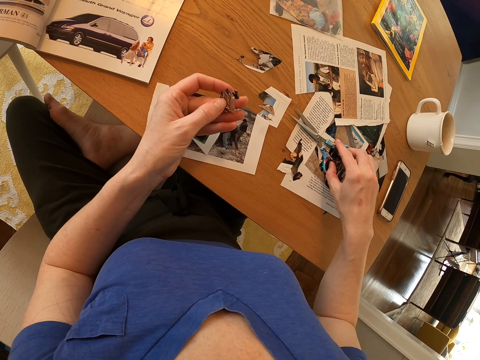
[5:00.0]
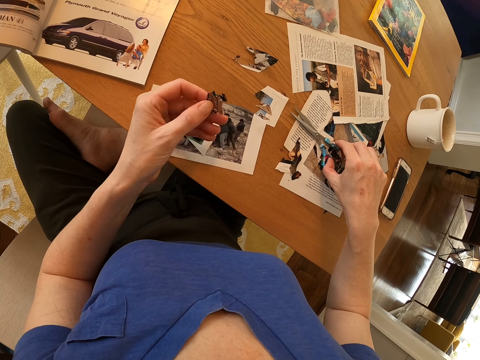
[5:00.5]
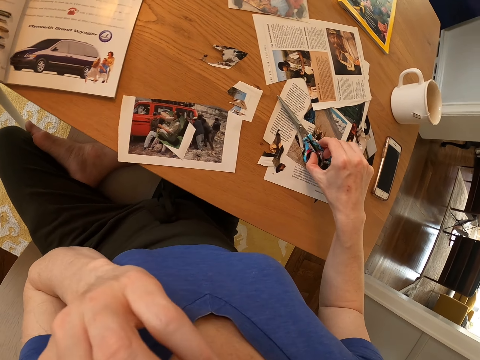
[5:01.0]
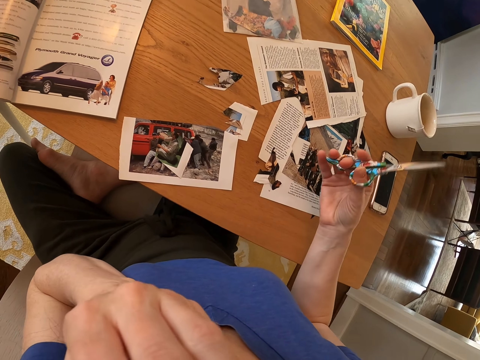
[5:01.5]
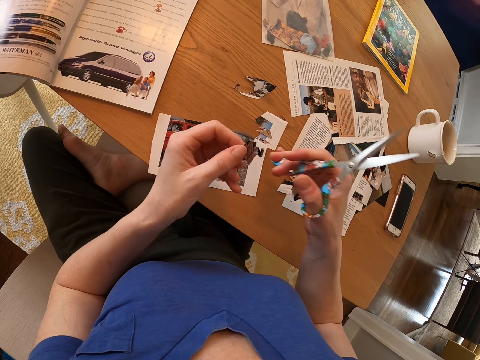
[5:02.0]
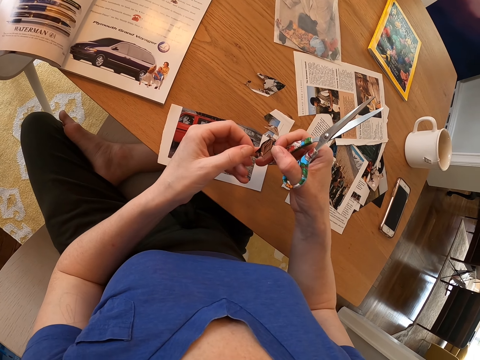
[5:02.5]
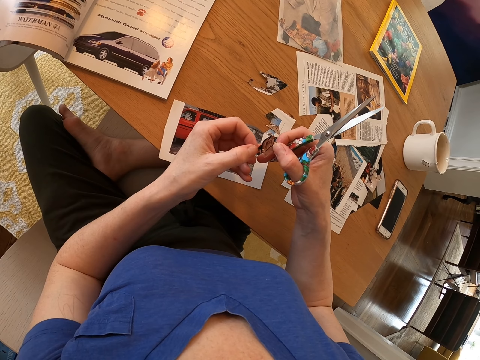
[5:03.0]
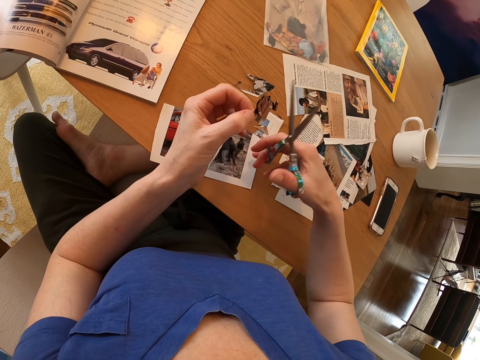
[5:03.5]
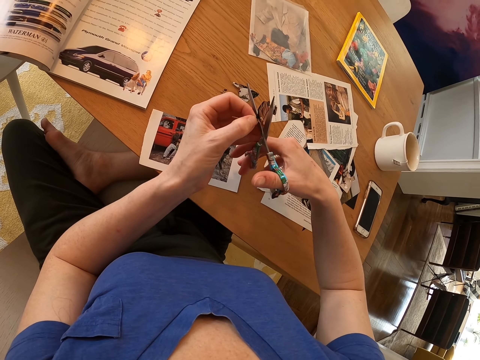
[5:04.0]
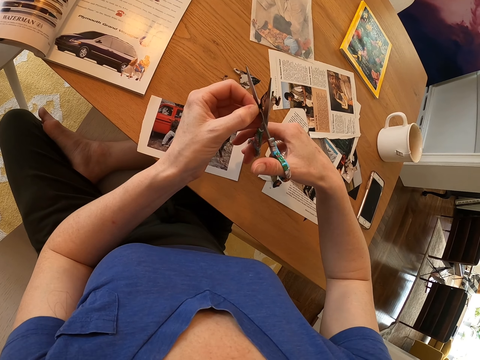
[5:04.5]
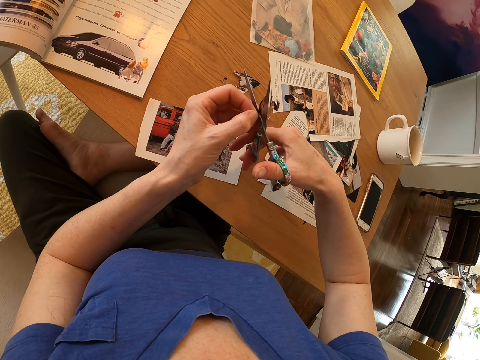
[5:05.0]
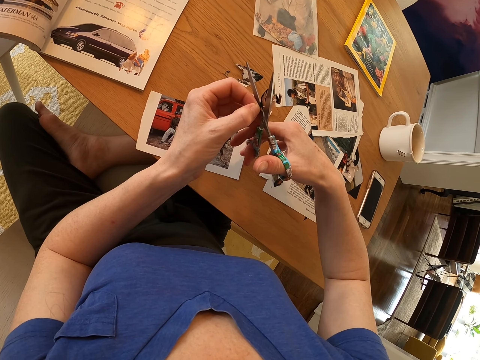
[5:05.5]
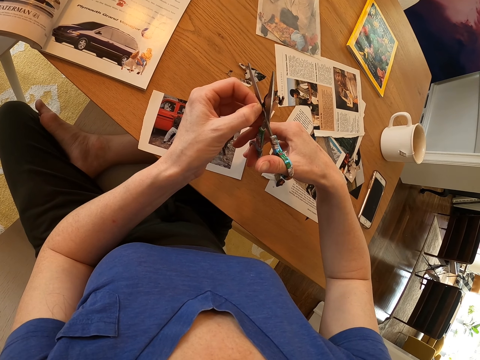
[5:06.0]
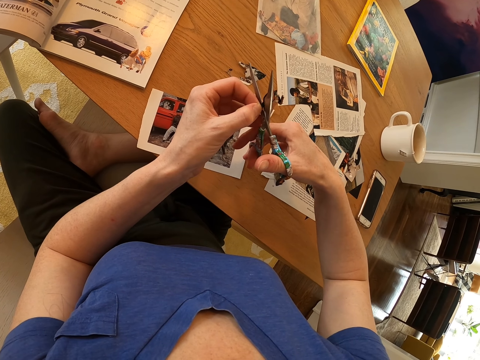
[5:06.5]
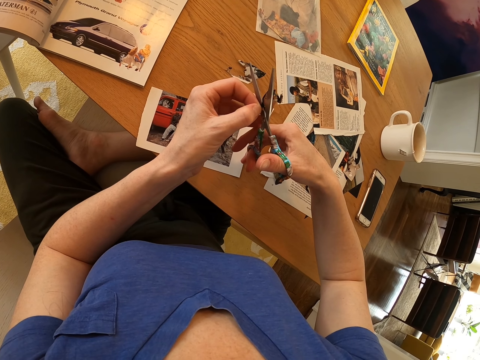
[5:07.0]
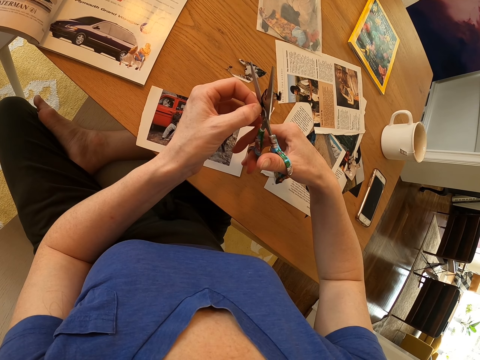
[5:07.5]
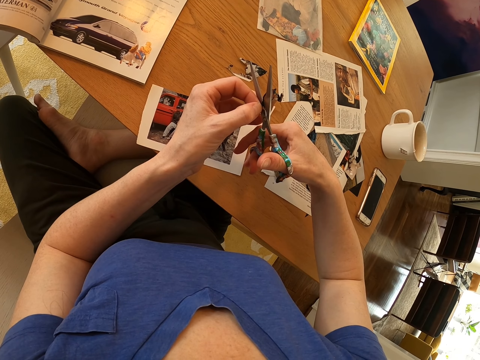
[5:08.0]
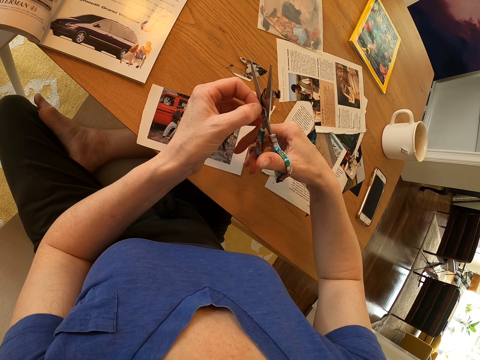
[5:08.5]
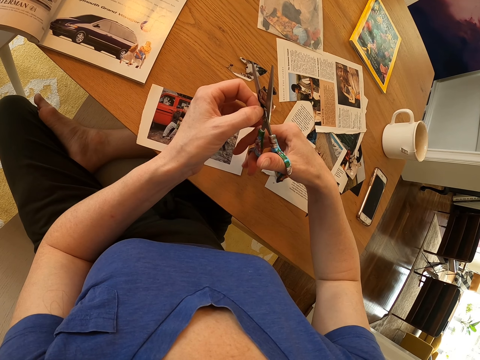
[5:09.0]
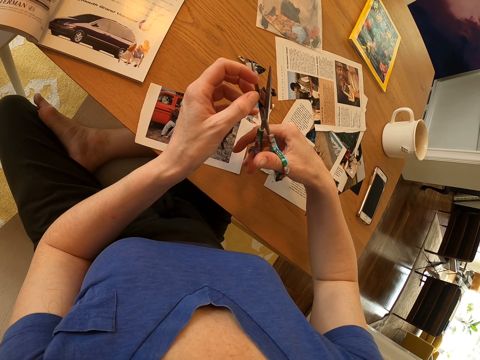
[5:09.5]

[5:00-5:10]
The camera wearer takes up the scissors. He puts the piece of paper in the mouth. He removes the piece of paper from his mouth. He continues cutting the piece of paper.

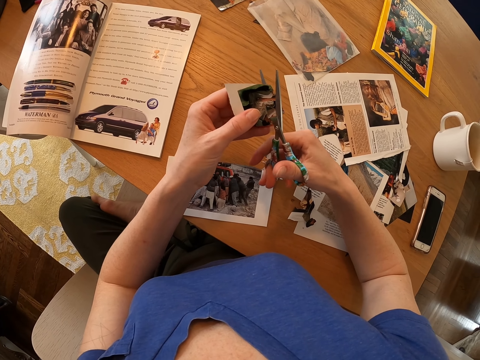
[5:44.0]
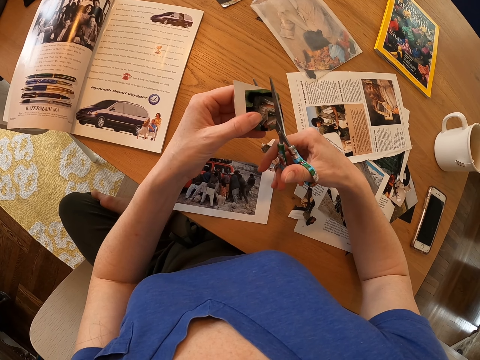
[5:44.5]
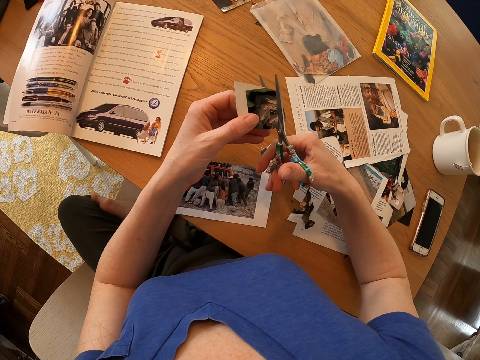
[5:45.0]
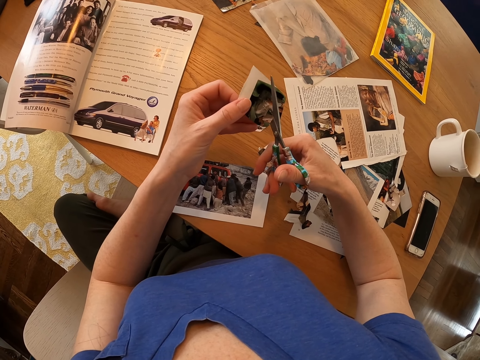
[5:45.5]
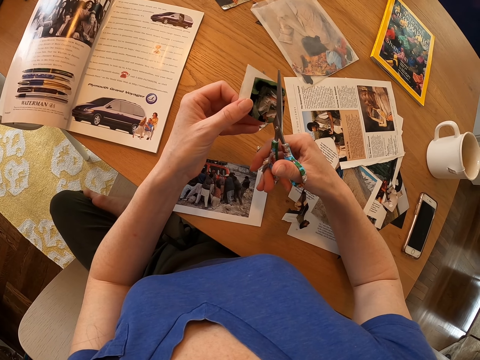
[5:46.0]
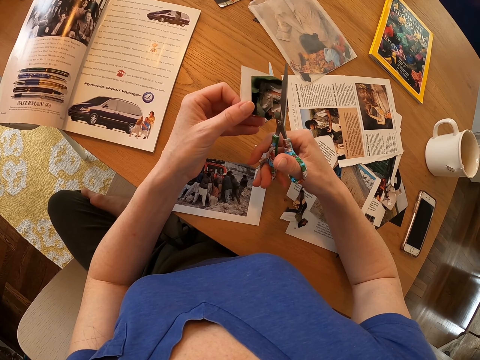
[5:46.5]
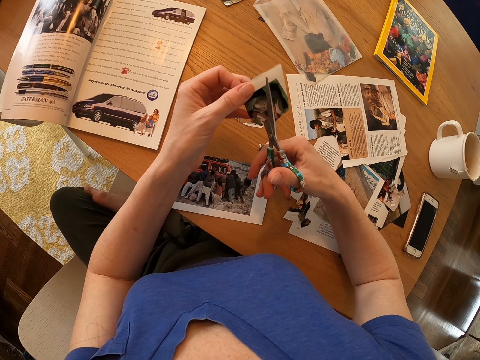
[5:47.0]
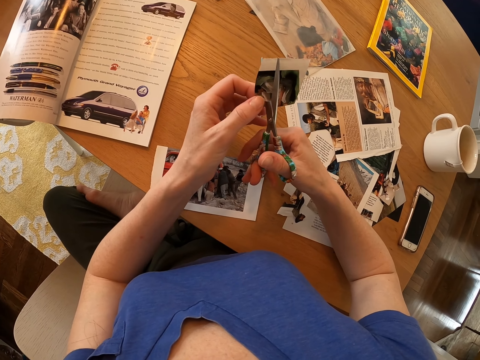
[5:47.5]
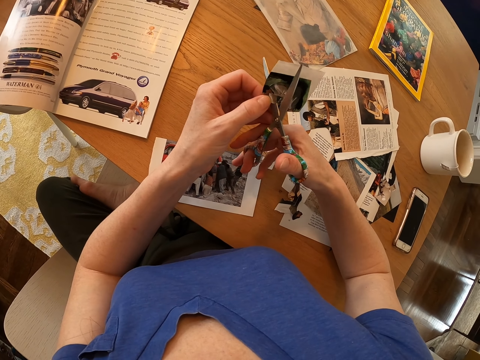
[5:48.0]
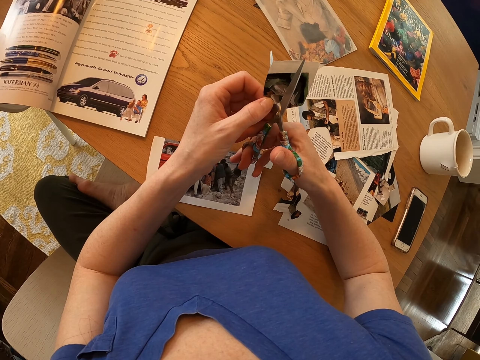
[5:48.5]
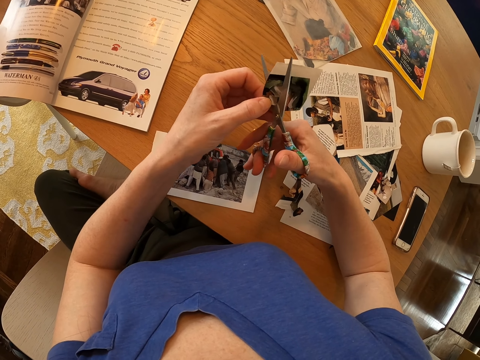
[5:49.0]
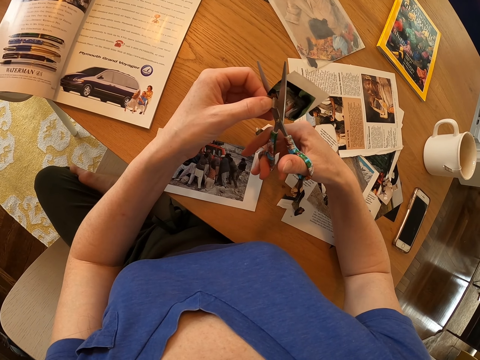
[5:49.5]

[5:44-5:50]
The camera wearer cuts the piece of paper.

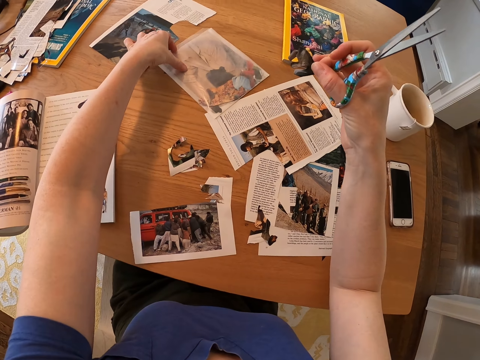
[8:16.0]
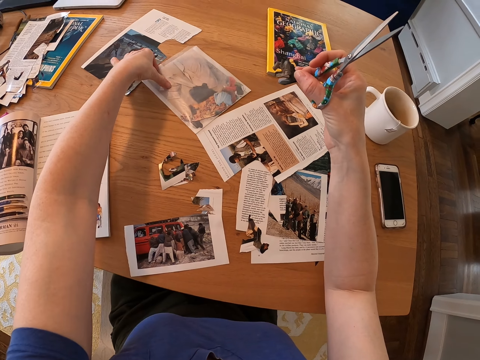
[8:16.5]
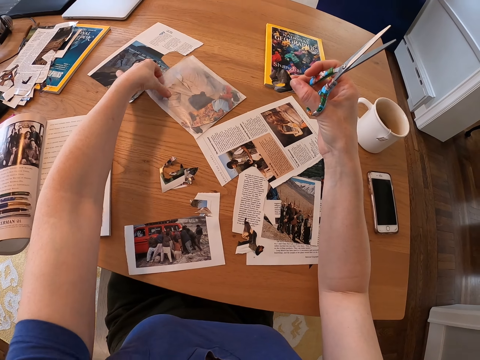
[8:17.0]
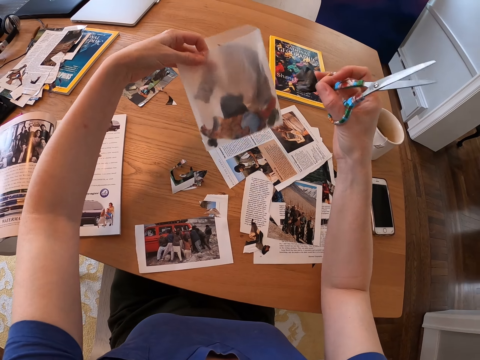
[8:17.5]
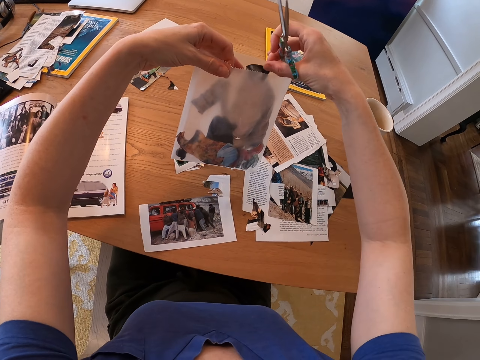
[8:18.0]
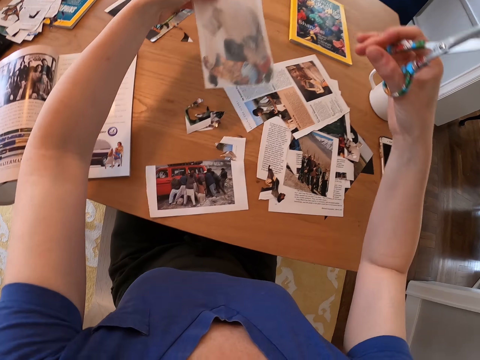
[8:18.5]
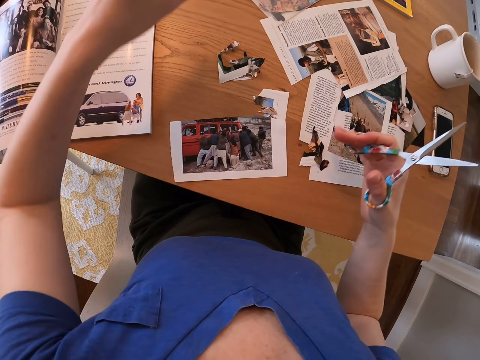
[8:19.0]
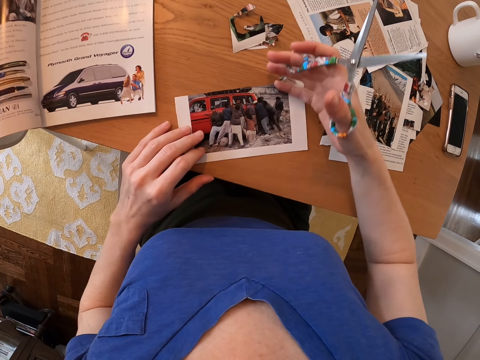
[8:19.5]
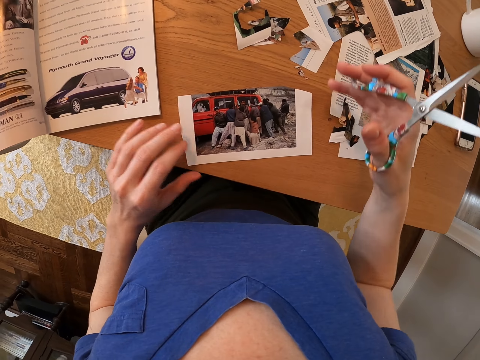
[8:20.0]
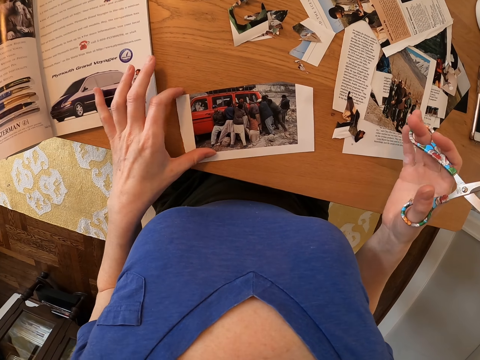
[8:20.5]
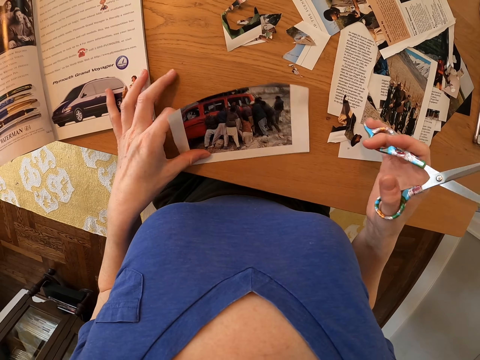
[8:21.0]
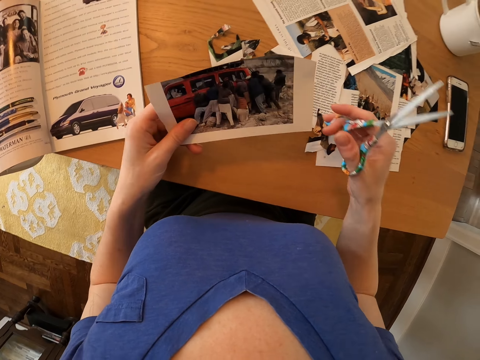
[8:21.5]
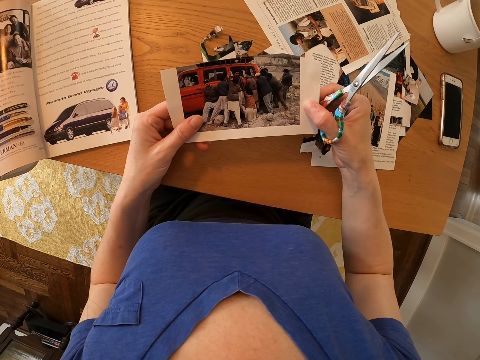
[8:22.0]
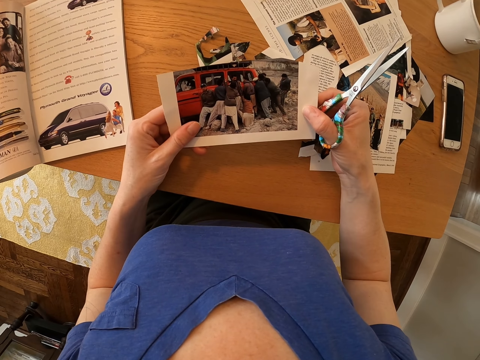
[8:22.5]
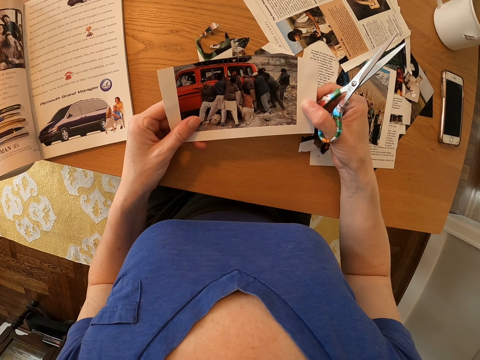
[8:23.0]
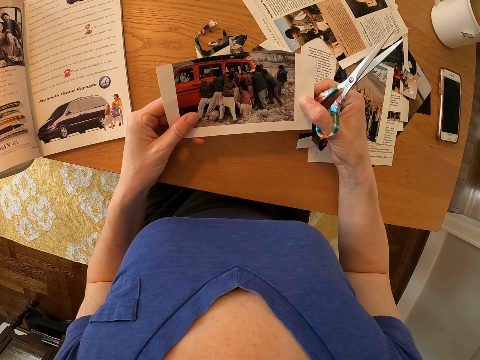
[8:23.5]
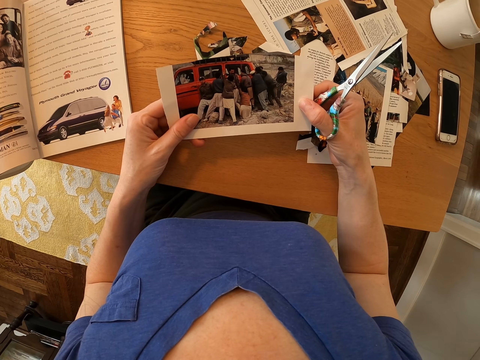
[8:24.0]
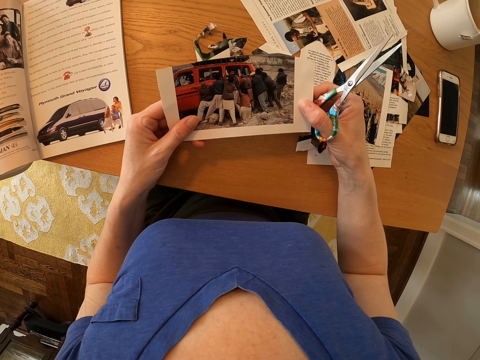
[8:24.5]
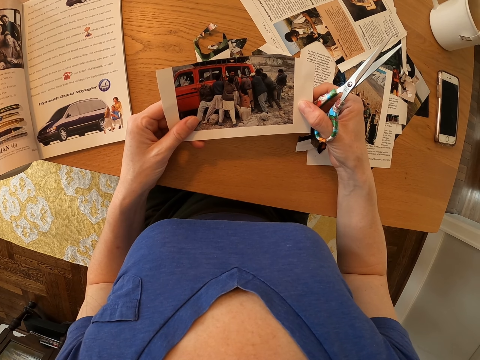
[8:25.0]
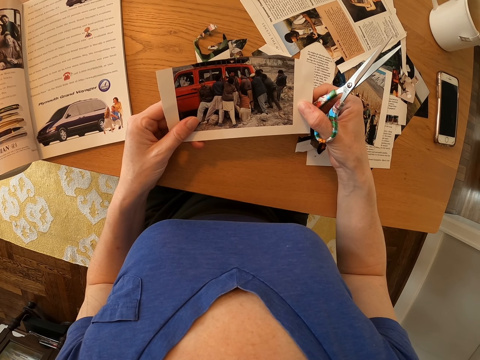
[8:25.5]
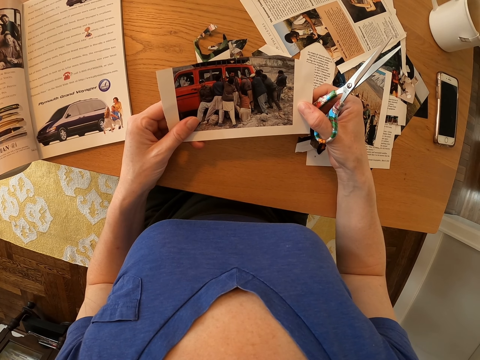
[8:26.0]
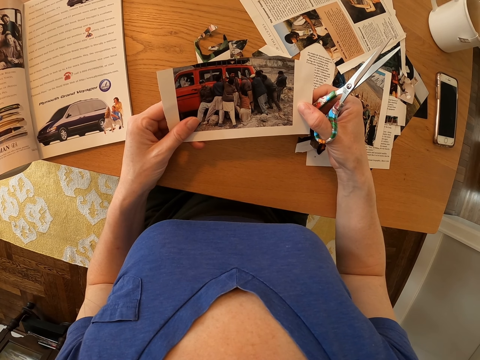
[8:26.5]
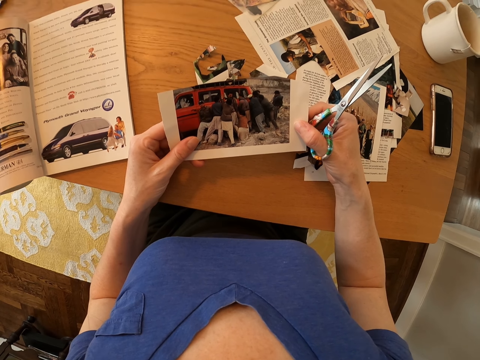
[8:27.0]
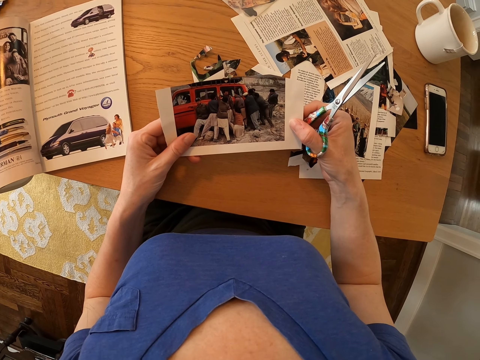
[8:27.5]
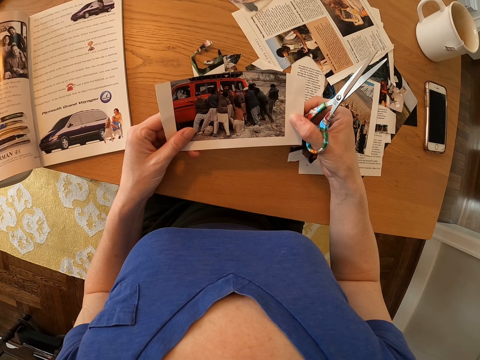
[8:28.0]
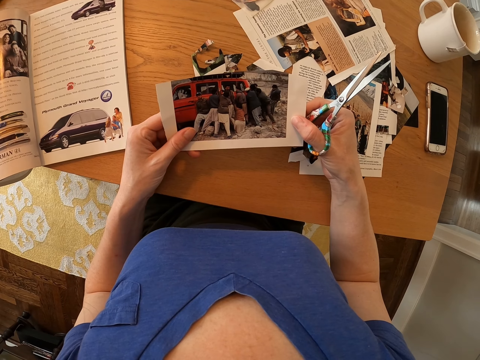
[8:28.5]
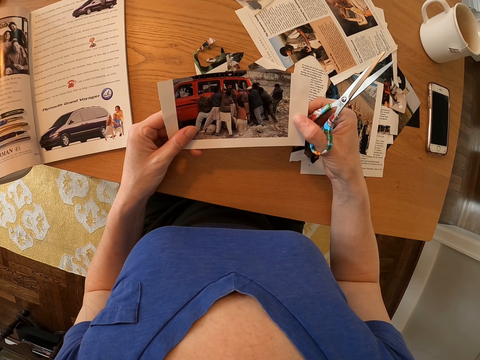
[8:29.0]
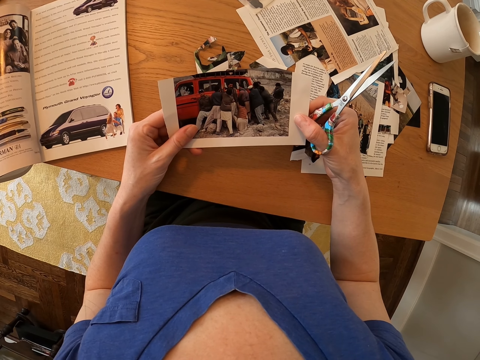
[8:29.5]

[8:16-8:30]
The camera wearer takes a piece of a carrier bag. They take the piece of the carrier bag again. They drop the trimmed picture in a packet. They drop the packet on the table. They take another piece of paper on the table to cut. They look at the piece of paper.
